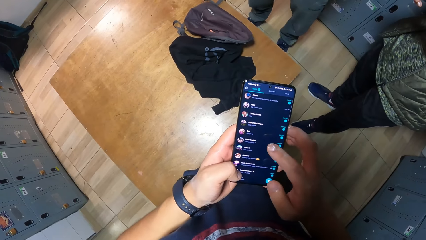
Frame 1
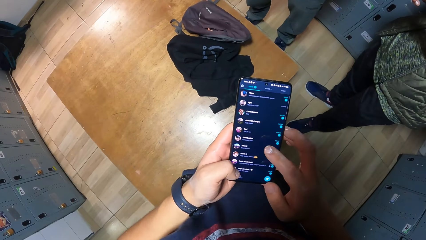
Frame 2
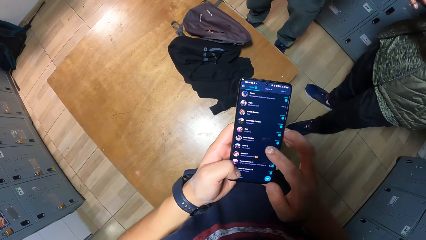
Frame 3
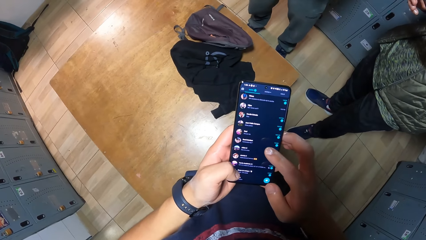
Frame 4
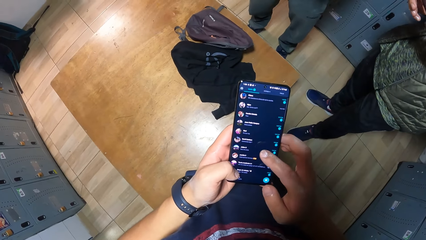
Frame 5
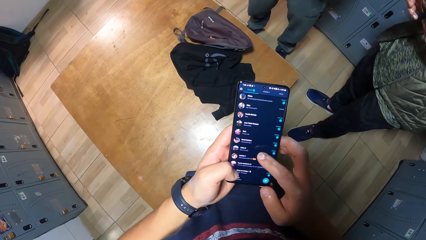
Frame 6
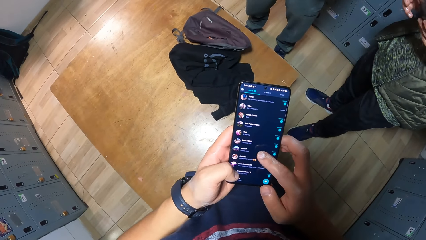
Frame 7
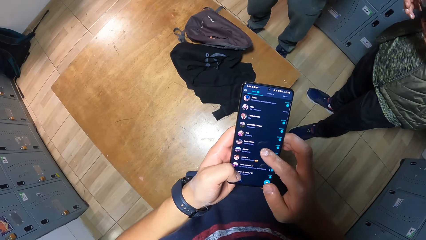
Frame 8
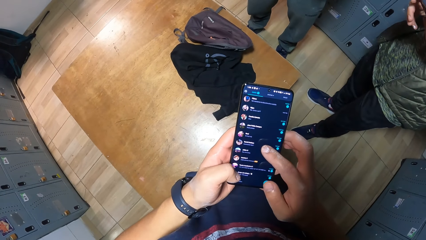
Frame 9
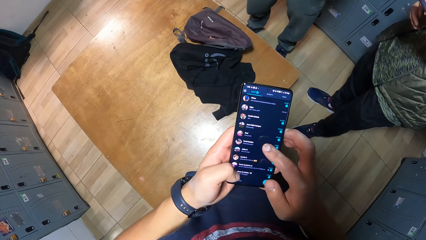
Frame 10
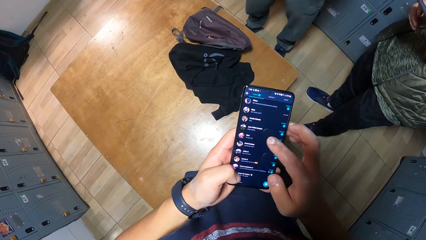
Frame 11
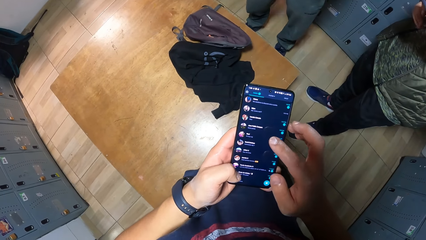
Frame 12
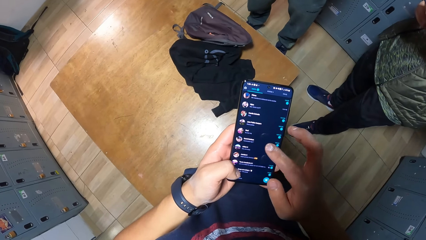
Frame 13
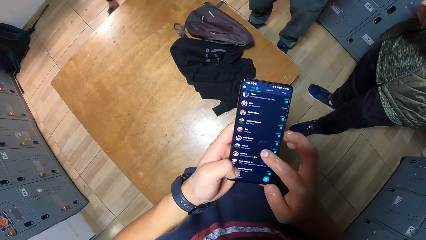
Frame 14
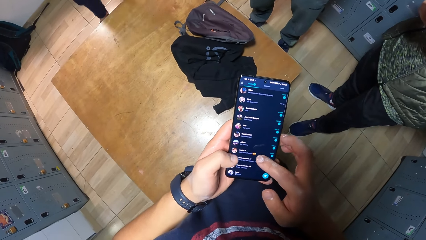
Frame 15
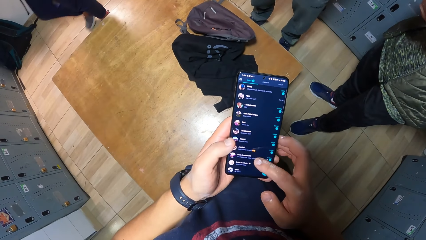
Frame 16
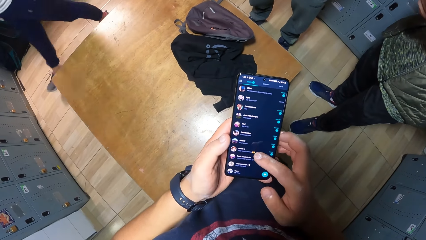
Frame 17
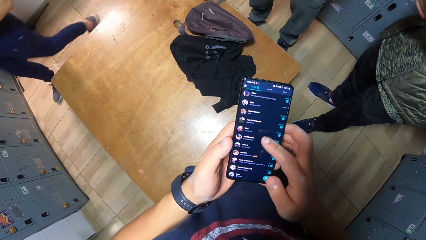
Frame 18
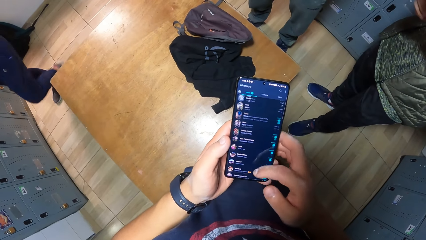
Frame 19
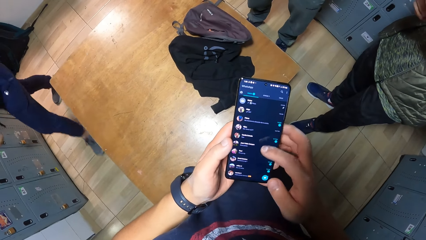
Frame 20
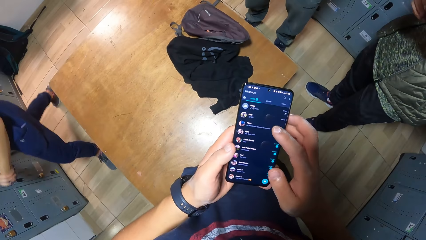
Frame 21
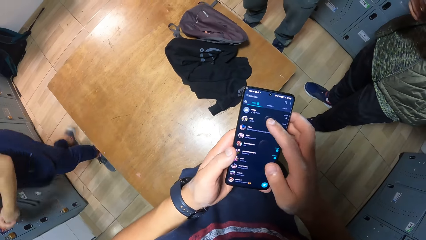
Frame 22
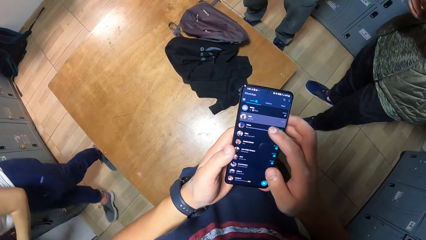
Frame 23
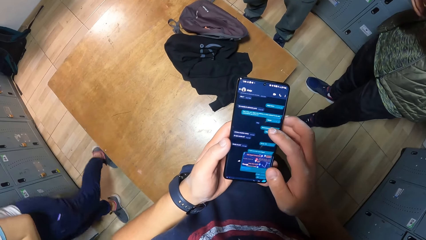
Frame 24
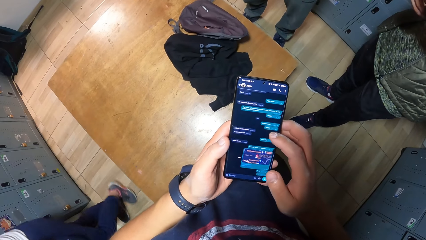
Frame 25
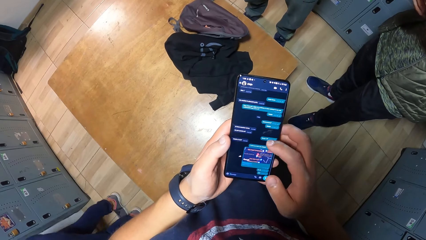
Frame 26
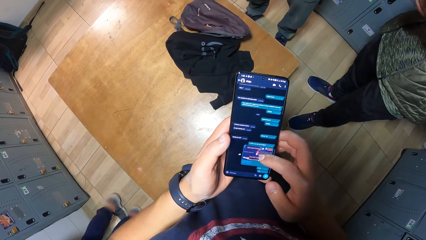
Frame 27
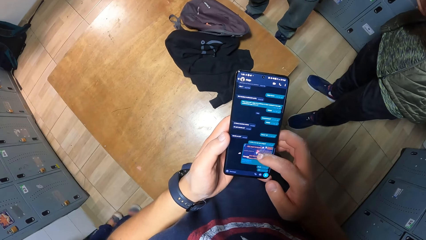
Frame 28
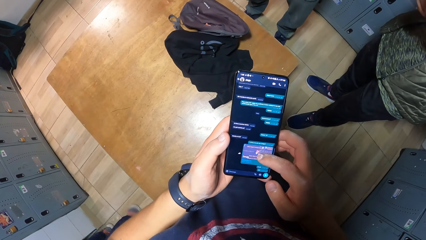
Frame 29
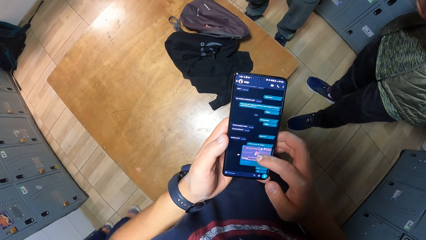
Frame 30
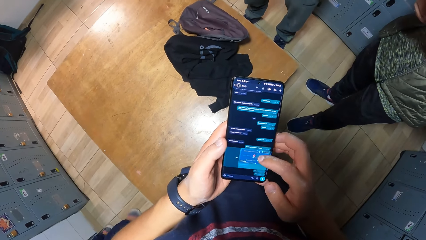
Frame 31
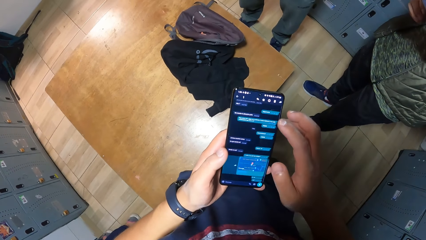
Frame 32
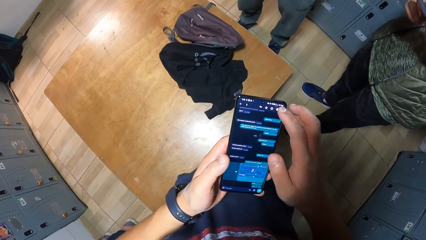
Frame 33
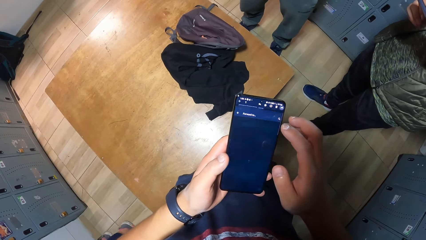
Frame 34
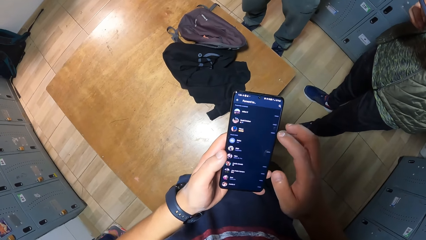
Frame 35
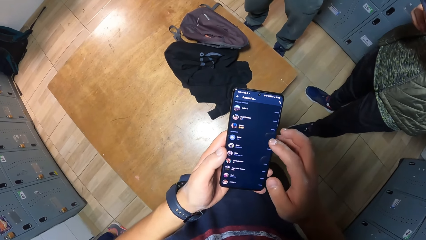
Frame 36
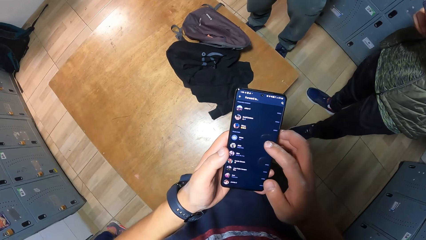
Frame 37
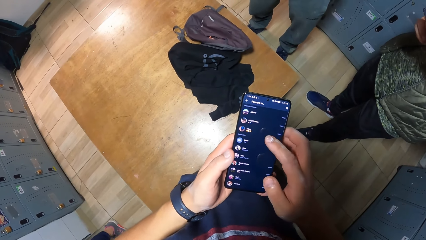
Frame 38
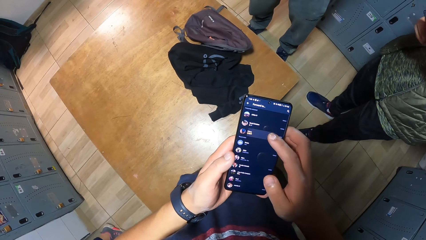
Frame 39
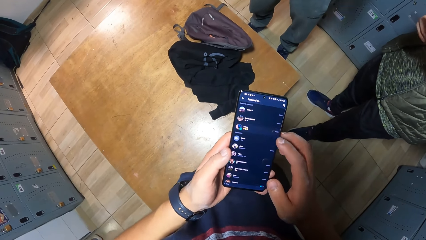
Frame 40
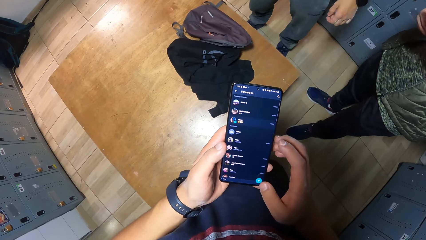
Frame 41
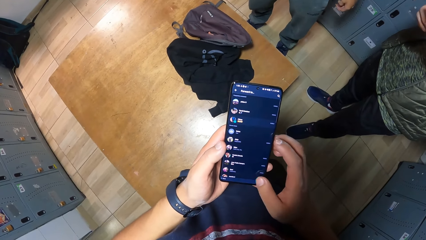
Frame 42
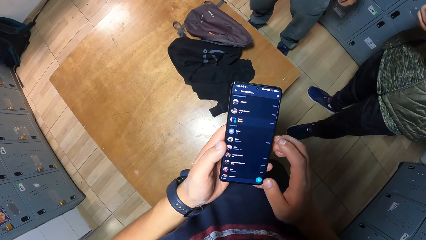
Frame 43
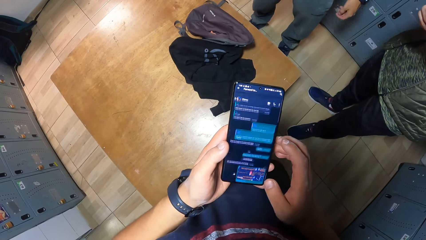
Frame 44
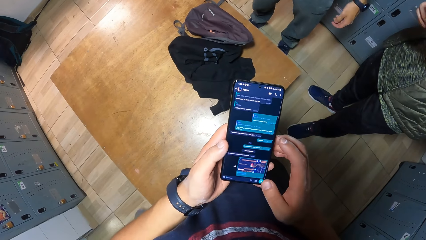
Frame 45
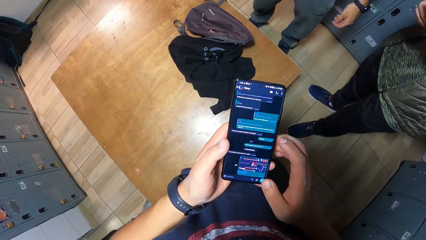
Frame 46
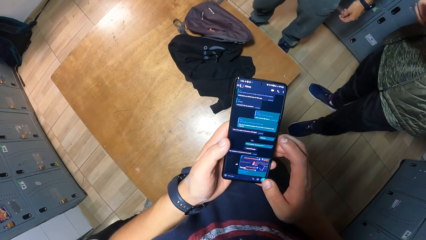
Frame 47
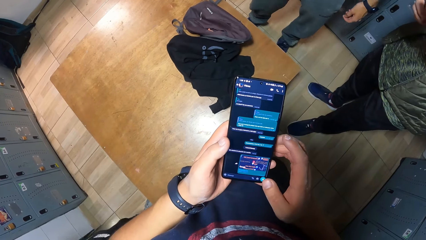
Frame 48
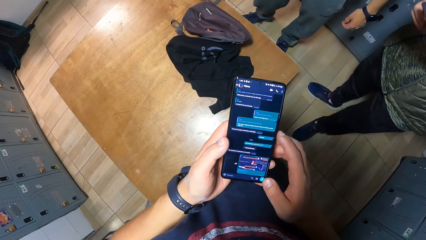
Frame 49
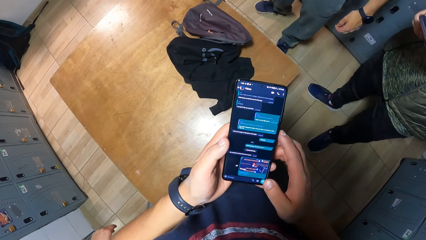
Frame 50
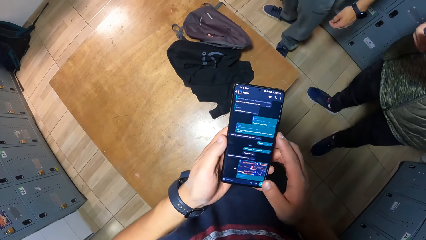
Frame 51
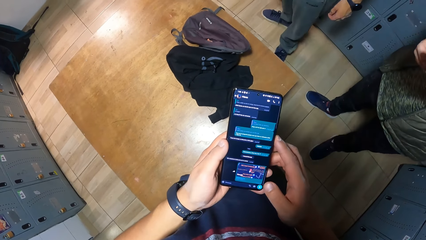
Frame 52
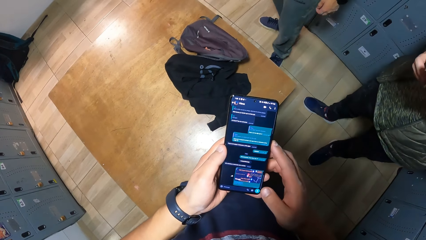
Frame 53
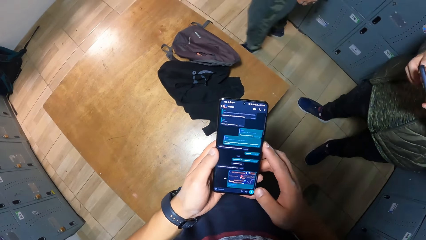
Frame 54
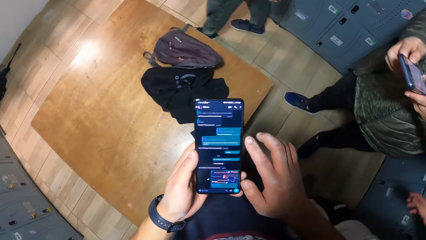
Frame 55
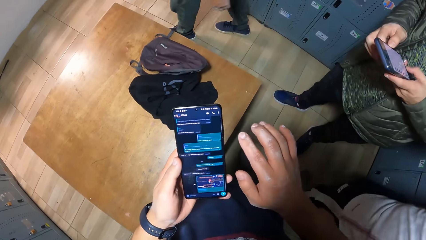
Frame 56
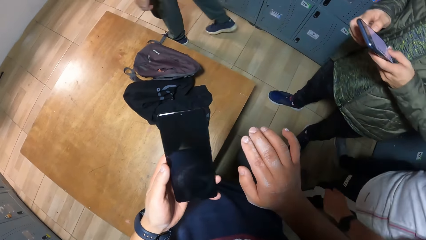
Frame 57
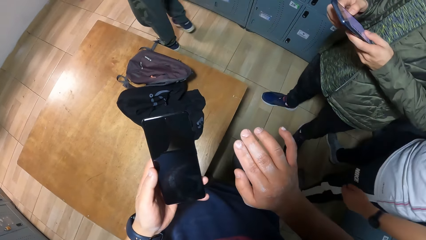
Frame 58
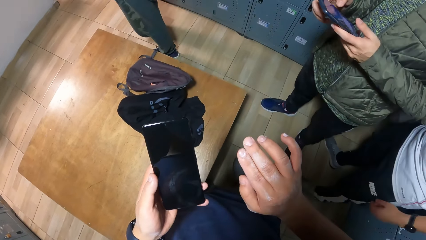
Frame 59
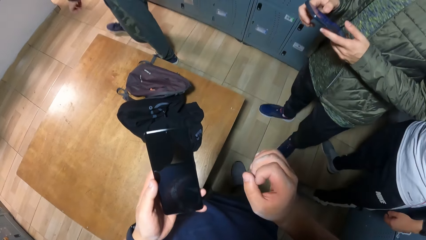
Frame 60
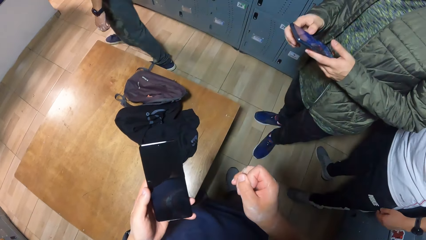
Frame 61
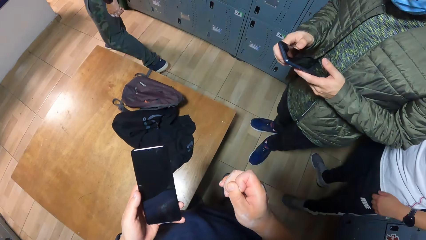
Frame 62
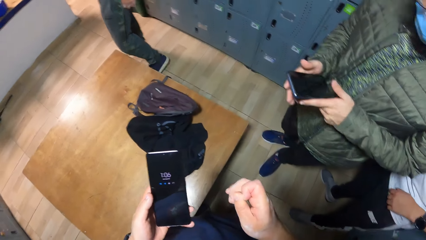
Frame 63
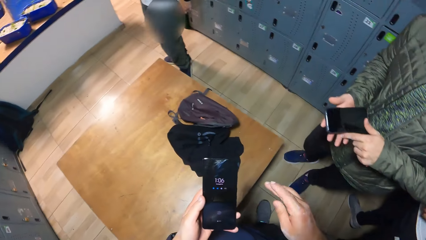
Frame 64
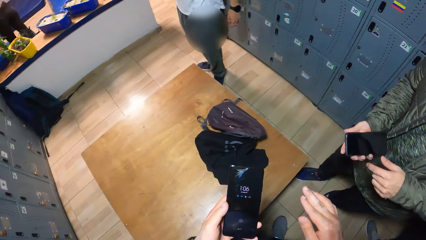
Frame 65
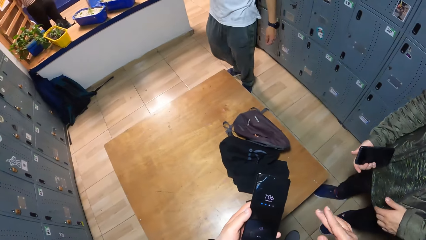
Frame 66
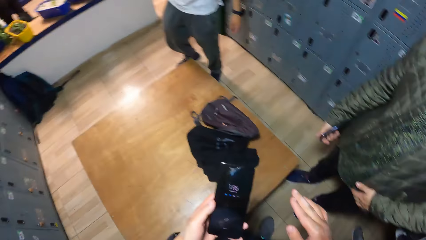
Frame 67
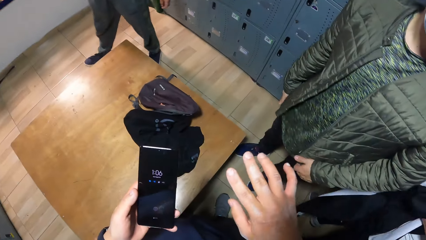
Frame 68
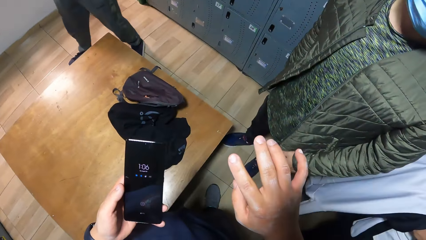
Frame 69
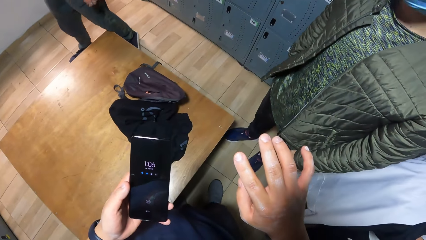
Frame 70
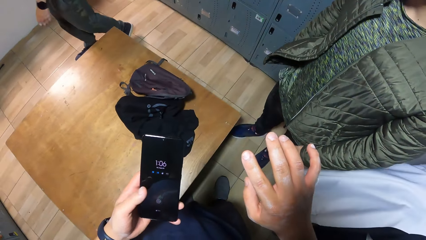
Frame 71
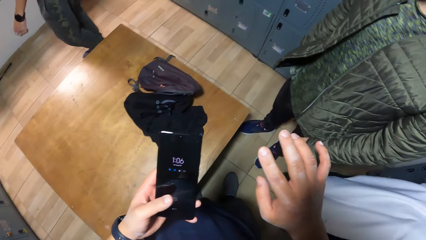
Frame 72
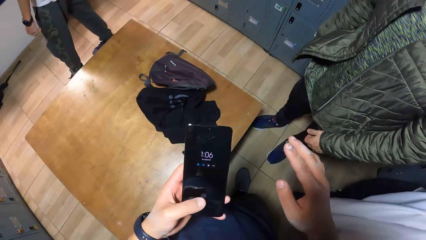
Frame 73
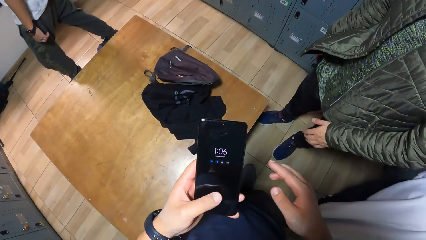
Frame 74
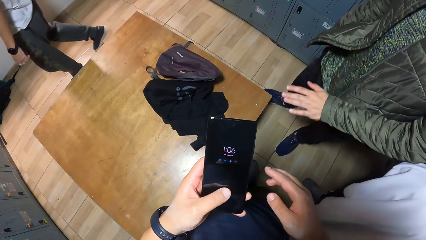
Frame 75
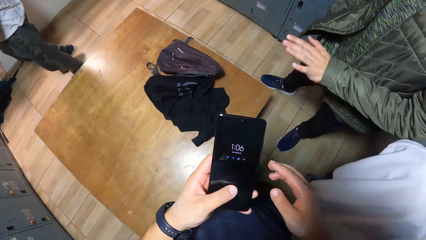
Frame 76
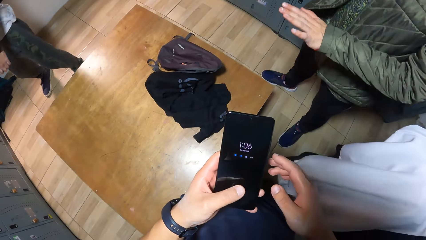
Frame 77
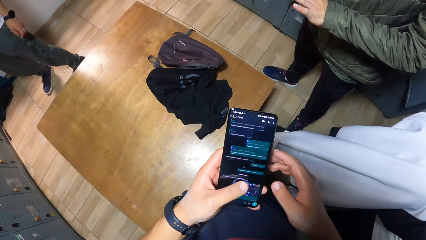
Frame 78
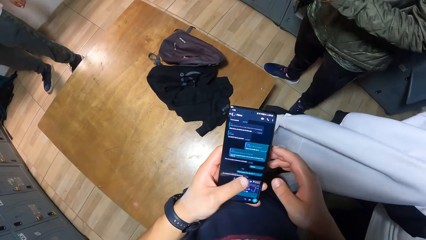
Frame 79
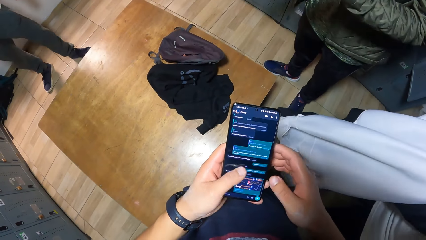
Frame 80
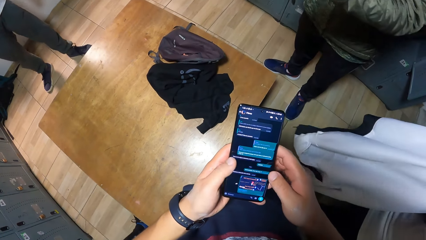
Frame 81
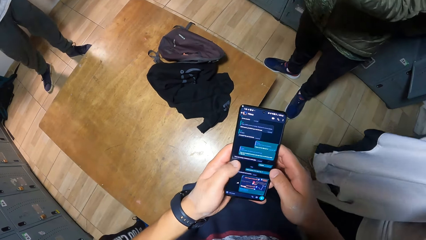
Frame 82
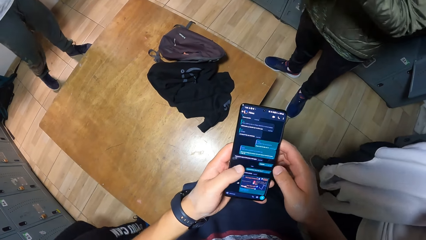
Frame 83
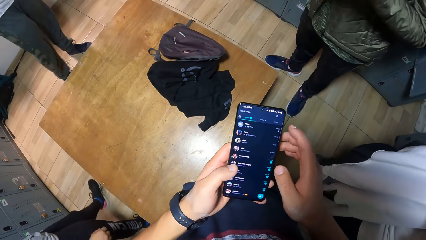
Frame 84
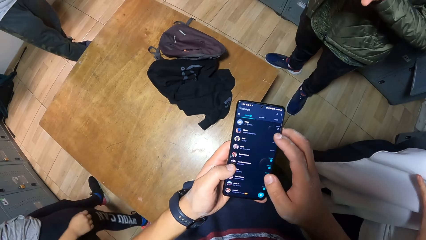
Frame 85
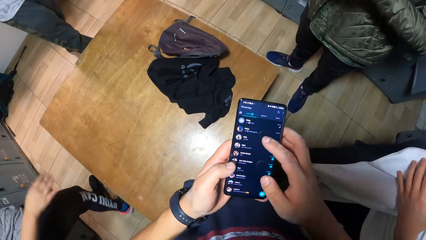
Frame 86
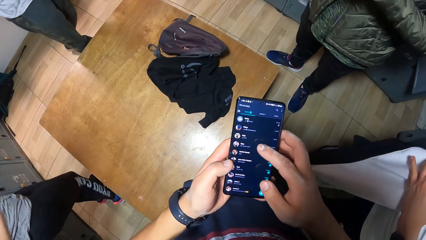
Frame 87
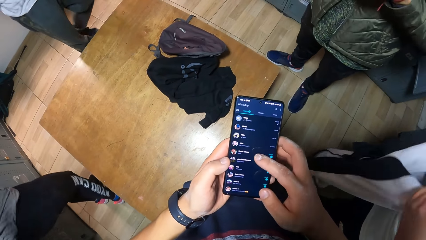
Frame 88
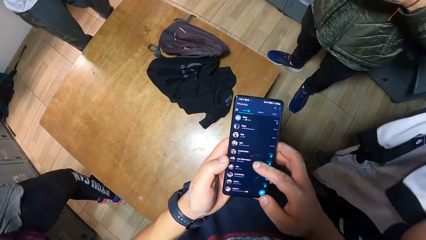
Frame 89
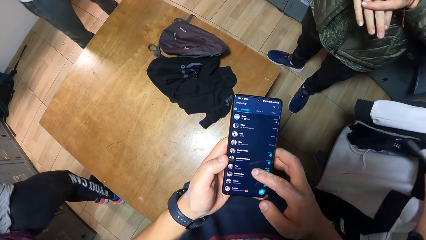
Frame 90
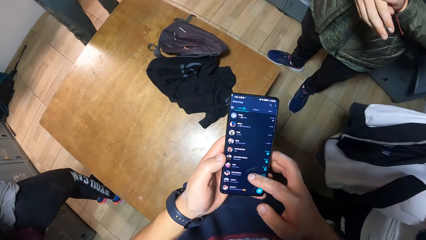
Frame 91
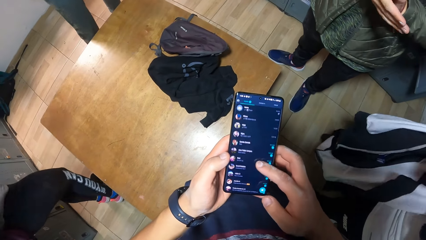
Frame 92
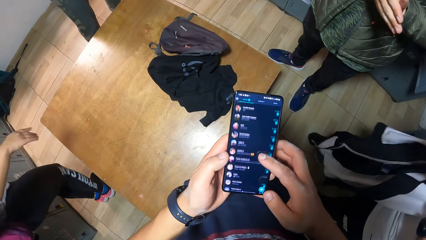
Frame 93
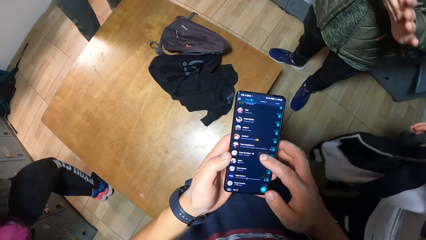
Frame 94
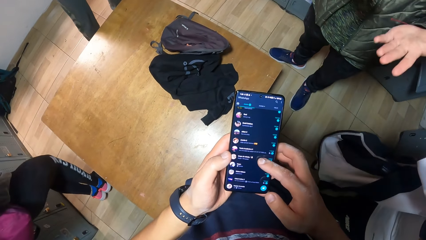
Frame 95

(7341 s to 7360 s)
A woman walks past the camera wearer out of the changing room. A man walks into the changing room. The camera wearer stares at his hand. Another man presses the phone in his hands. The camera wearer converses with the other man. The first man holds a jacket in his hands. Another woman walks into the changing room. The camera wearer presses the phone in his hands. The other woman dances in the changing room.
